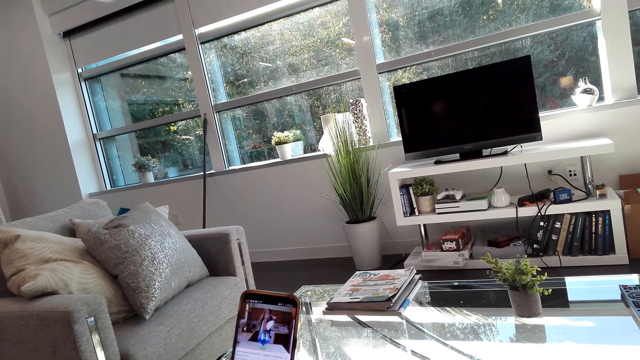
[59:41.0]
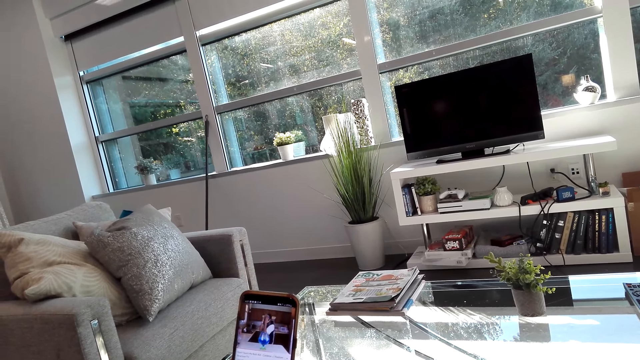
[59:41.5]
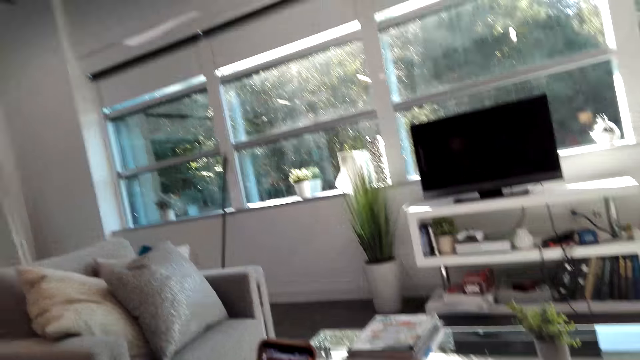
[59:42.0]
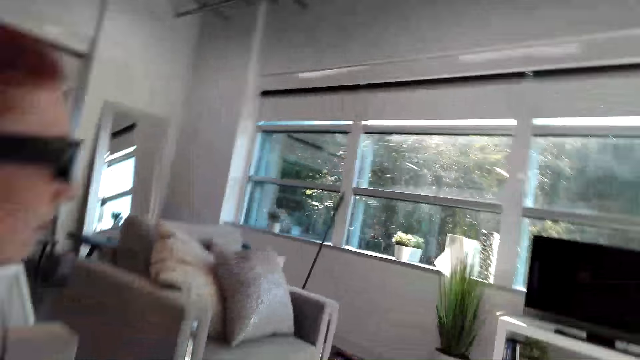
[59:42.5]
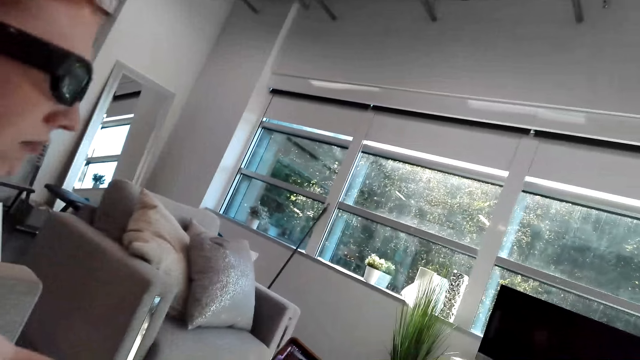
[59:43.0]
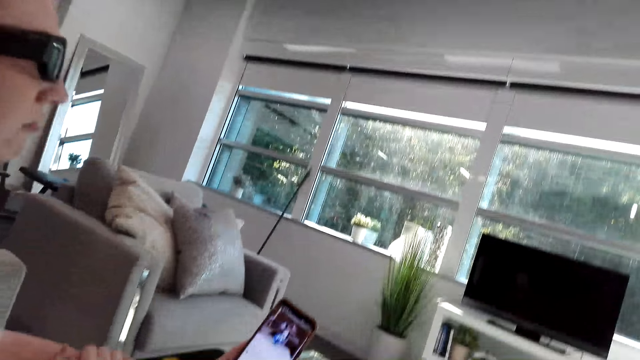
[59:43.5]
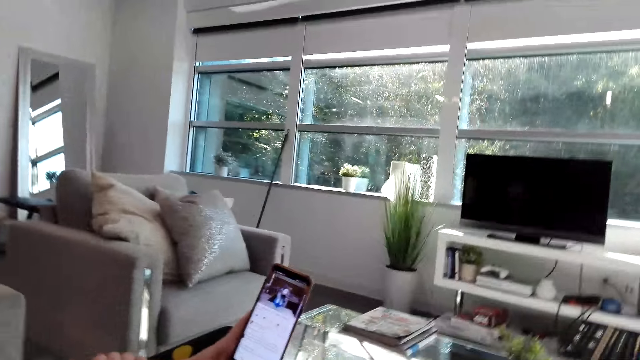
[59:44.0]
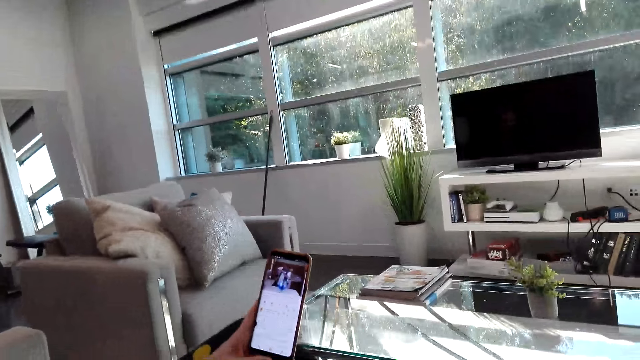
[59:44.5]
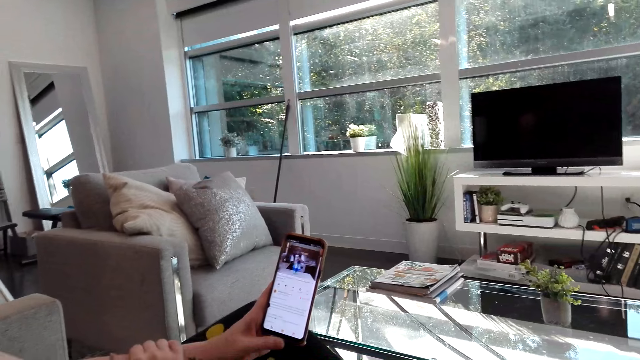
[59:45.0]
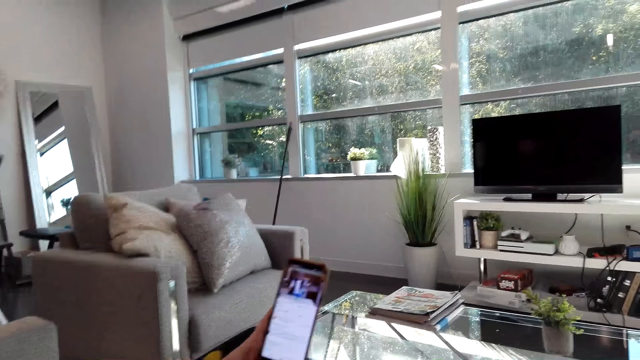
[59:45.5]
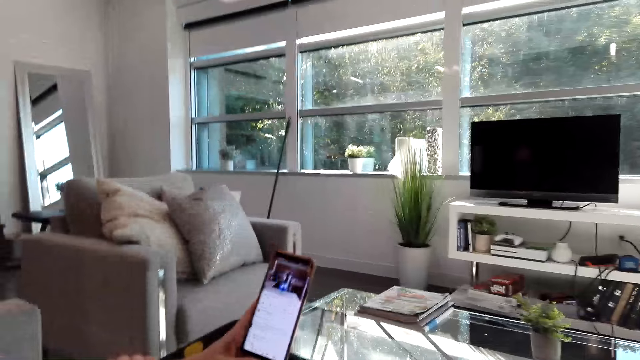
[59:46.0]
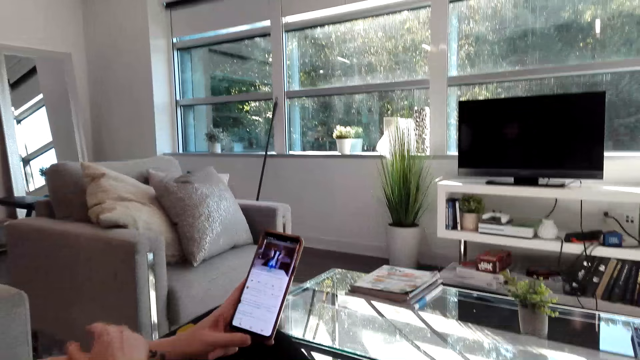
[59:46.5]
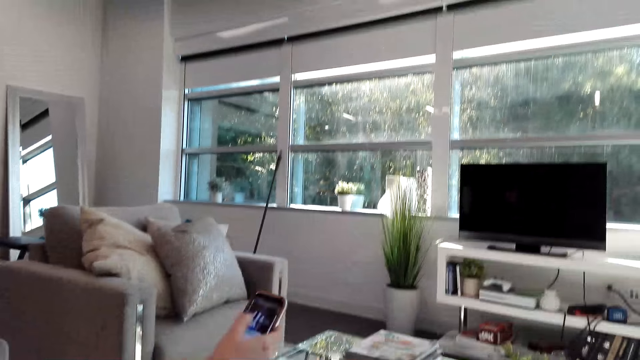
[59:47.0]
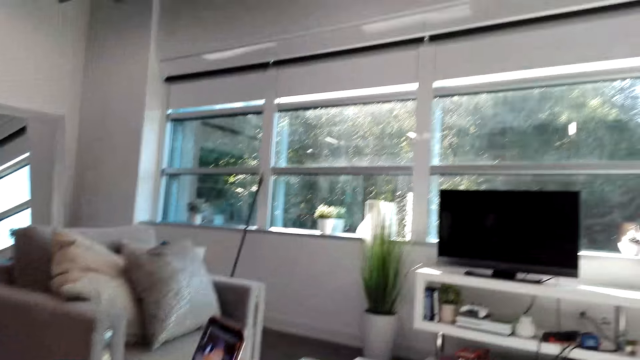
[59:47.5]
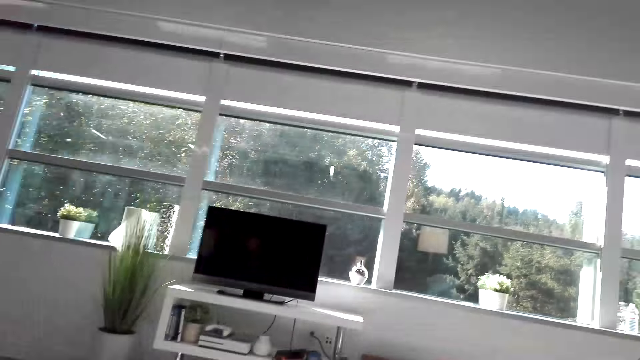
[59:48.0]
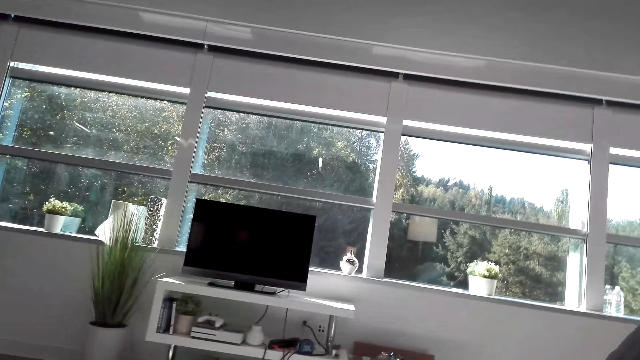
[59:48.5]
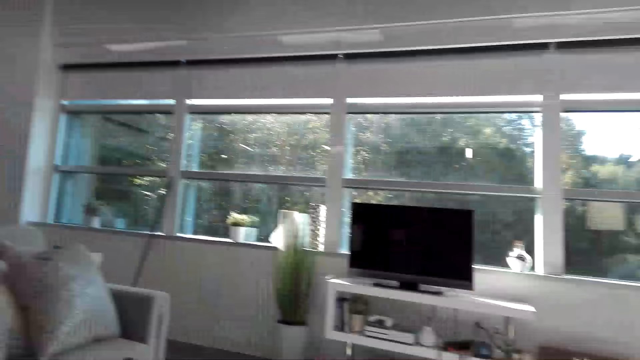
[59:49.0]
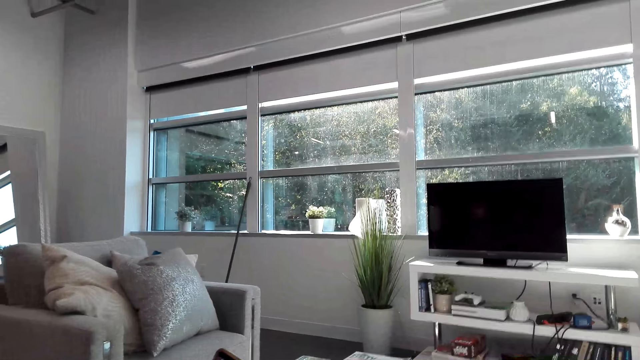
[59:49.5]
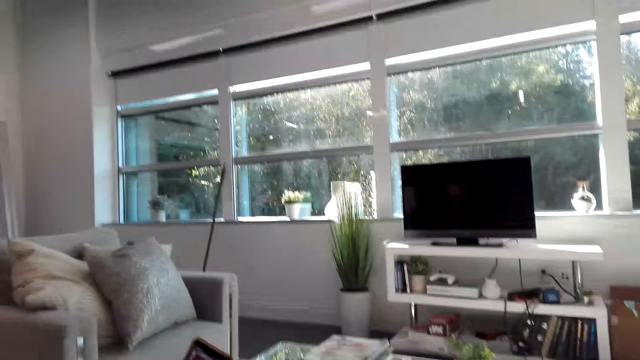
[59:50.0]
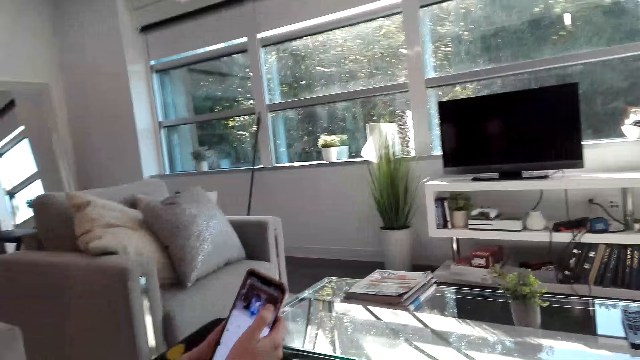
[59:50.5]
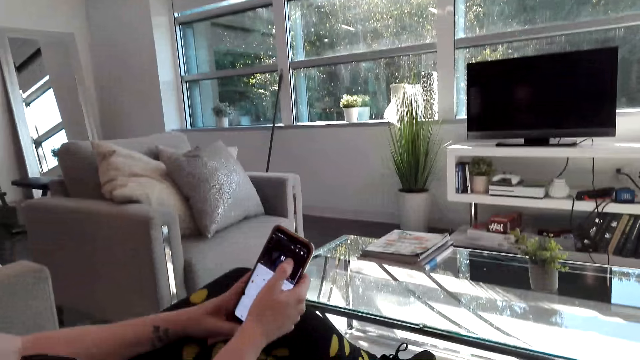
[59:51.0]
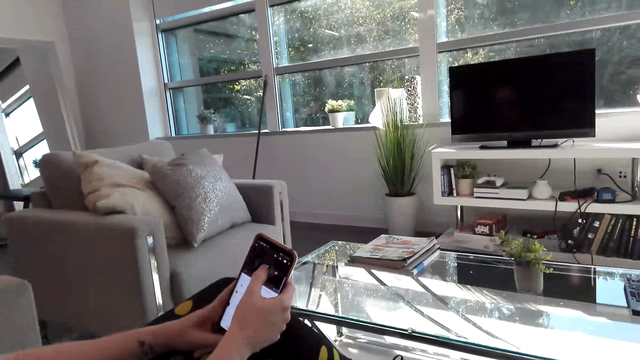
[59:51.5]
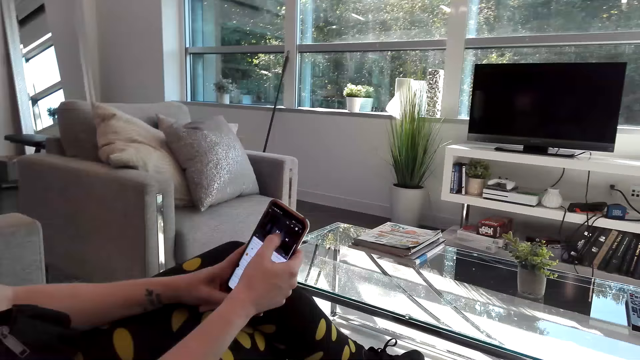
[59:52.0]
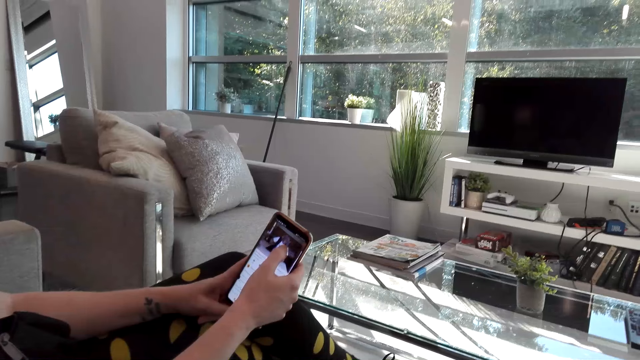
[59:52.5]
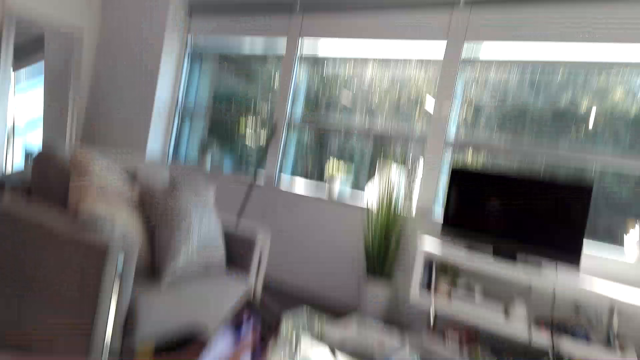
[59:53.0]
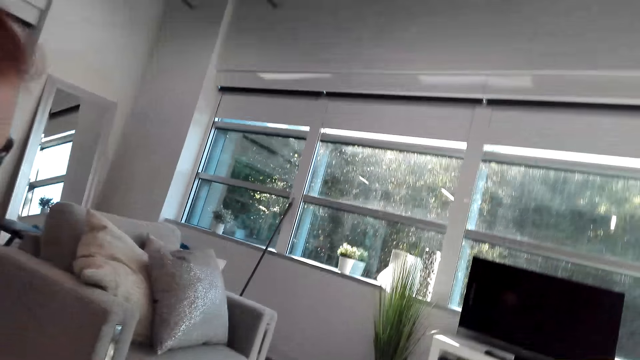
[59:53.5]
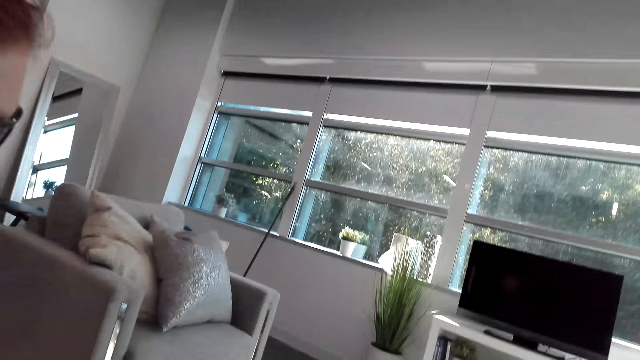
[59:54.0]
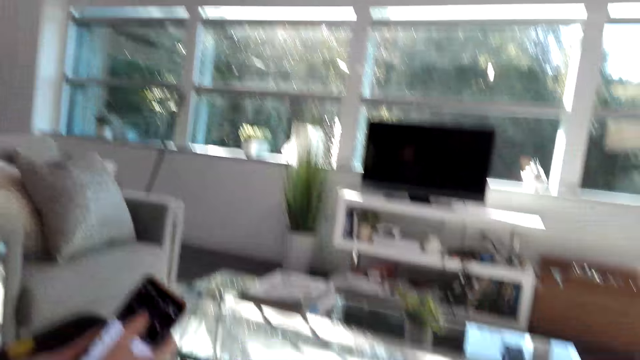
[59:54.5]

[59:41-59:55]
The camera wearer looks at a woman. They watch the video on the phone. The woman scrolls the phone. The camera wearer looks at the TV. The woman scrolls the phone. The woman taps the phone. The camera wearer watches the video on the phone.

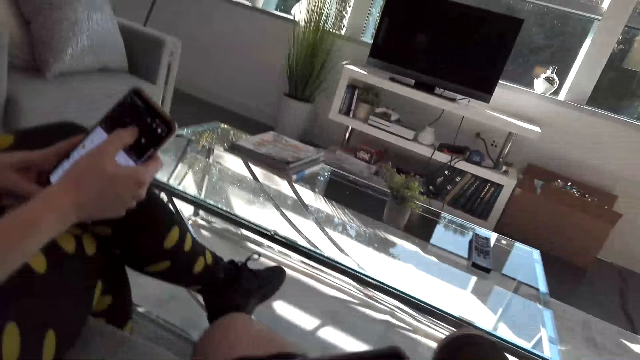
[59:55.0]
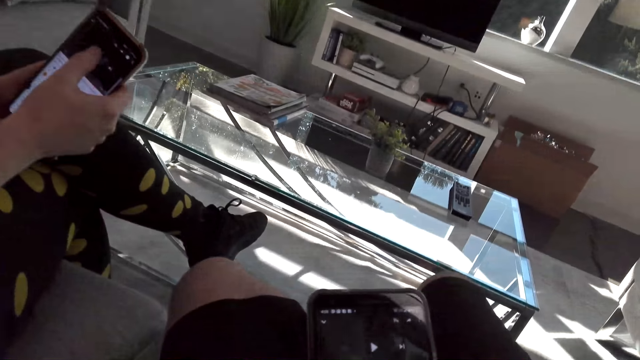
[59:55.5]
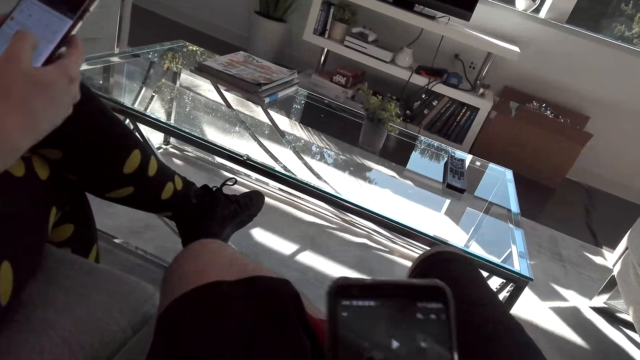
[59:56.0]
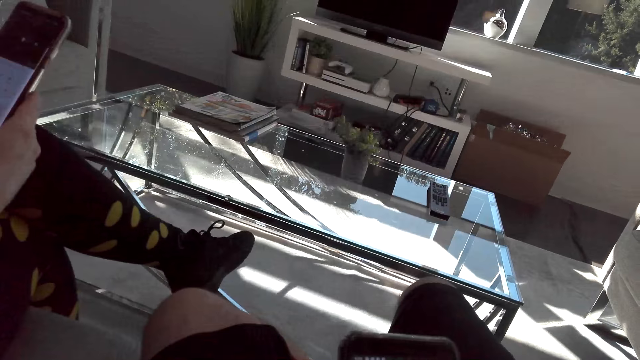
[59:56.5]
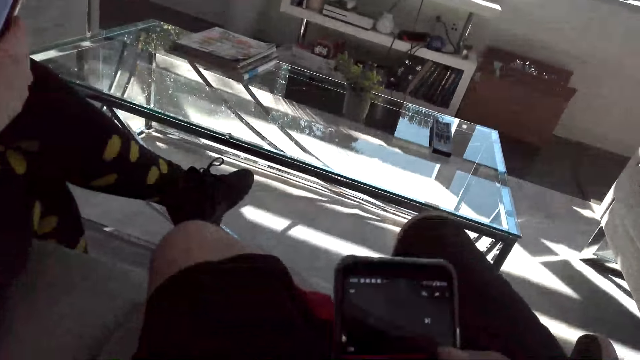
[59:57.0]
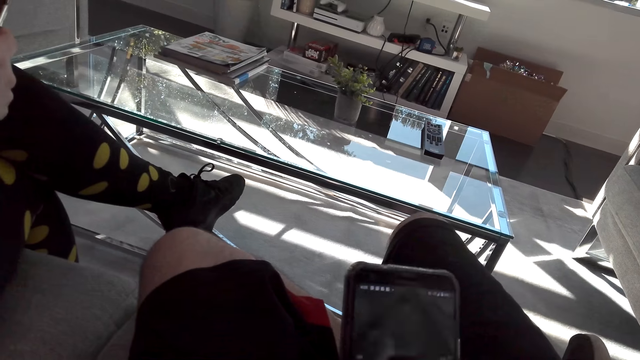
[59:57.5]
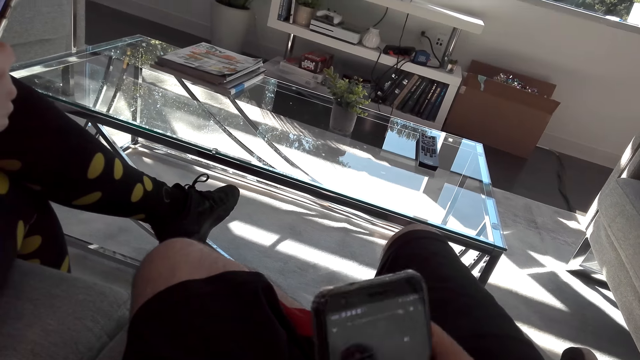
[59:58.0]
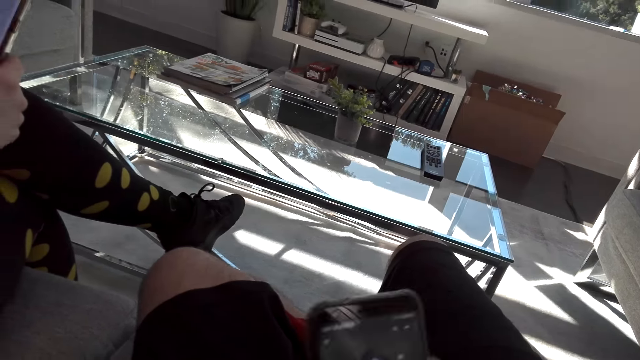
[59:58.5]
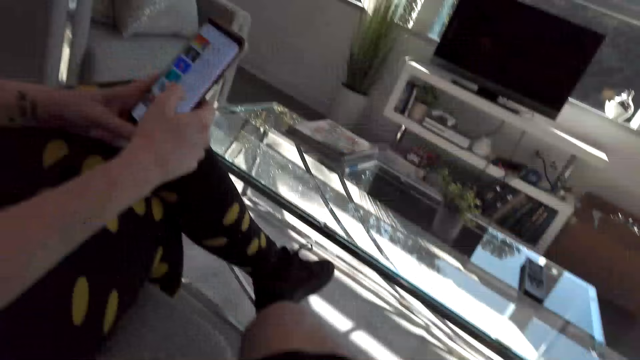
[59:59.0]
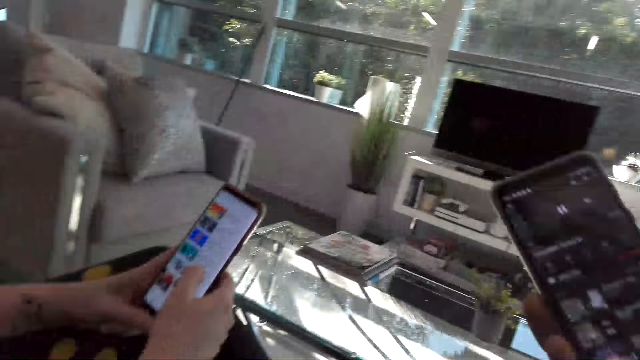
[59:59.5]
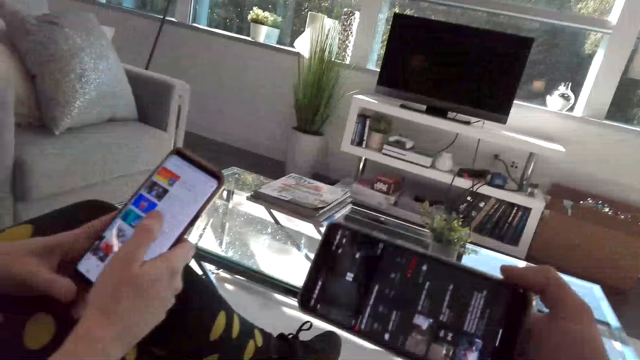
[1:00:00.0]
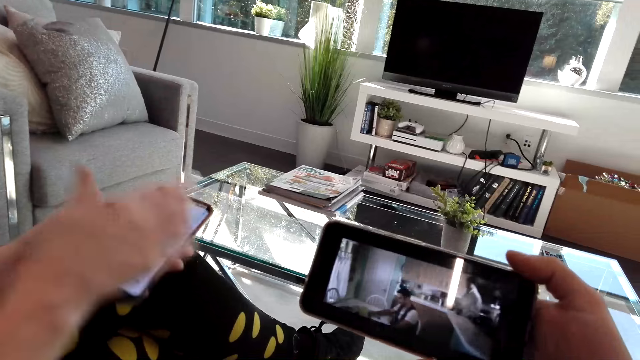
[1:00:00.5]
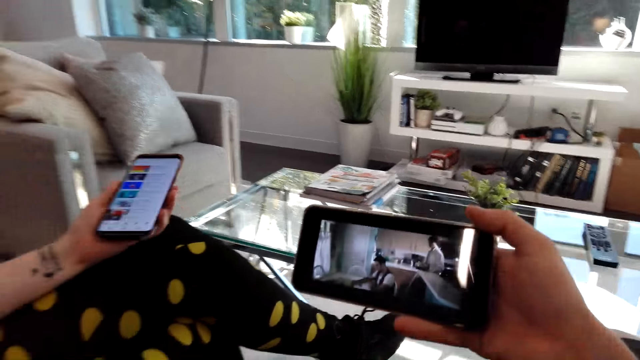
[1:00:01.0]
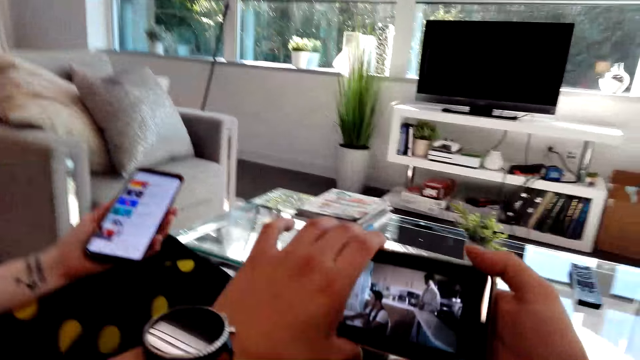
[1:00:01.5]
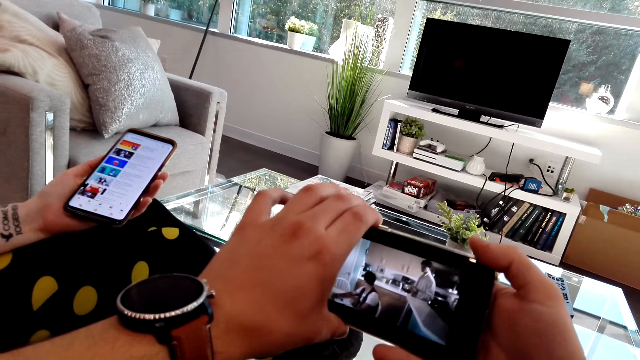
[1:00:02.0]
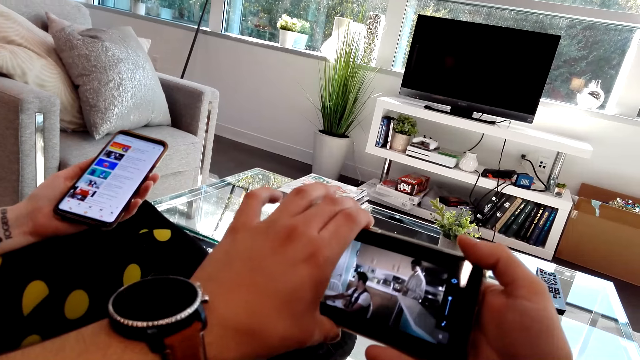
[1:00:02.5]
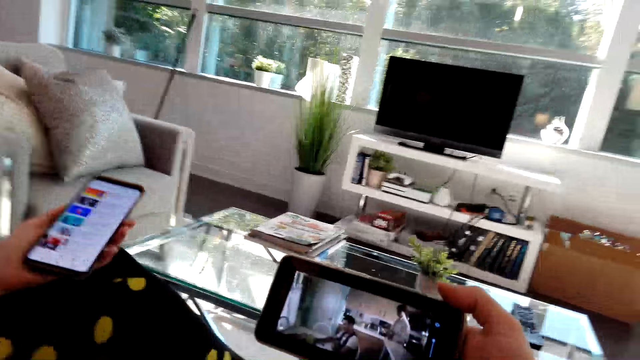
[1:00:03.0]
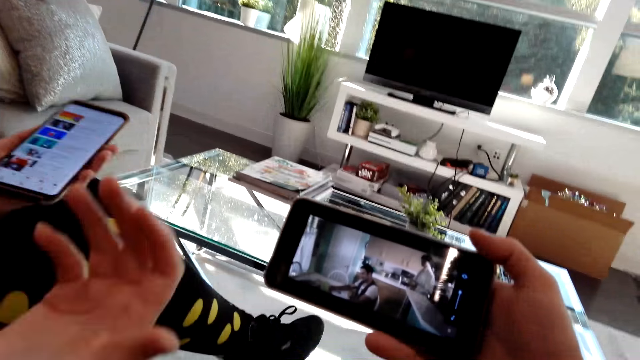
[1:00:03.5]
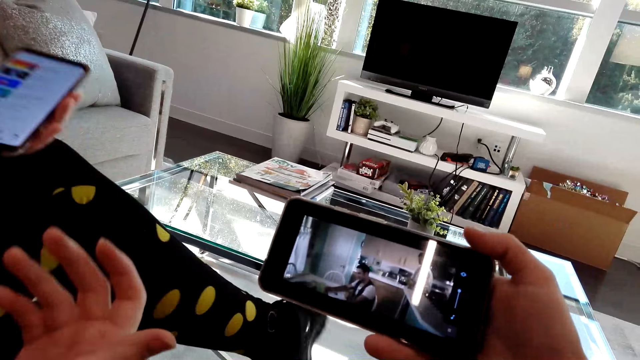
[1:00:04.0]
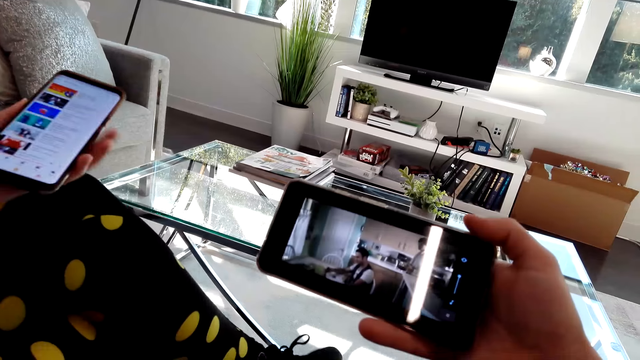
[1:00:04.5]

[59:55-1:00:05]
The camera wearer scrolls the phone. They record a video. They hold the phone. They watch the video on the phone. A man sits on a chair in a restaurant. The camera wearer holds the phone with hands. Another man stands behind the first man. The camera wearer holds the phone with the right hand. They watch the video on the phone.
